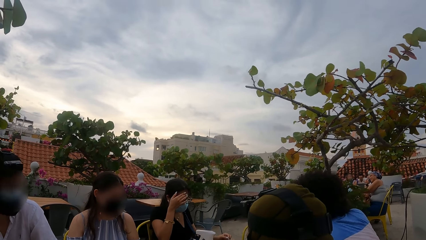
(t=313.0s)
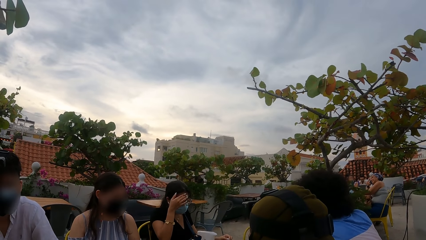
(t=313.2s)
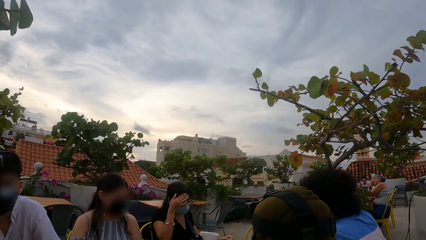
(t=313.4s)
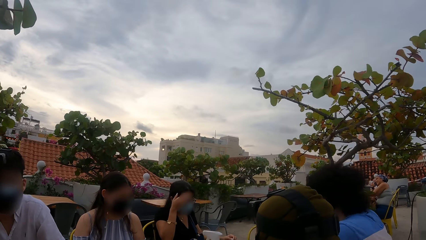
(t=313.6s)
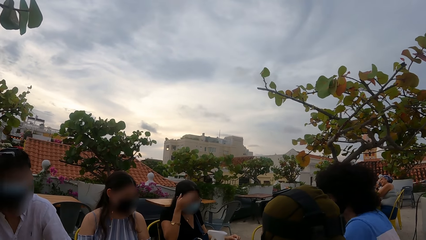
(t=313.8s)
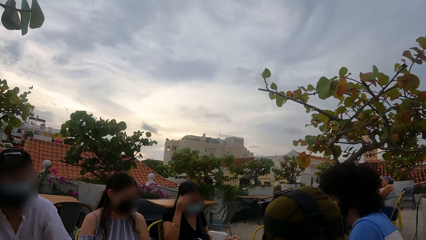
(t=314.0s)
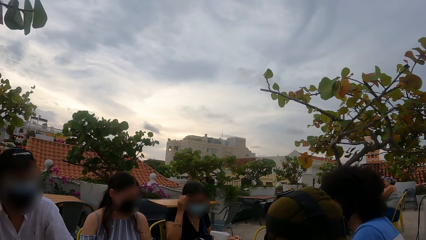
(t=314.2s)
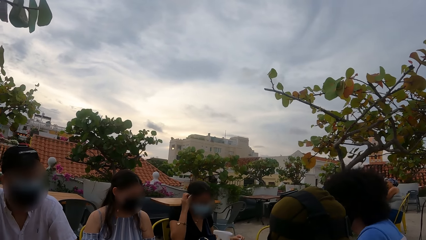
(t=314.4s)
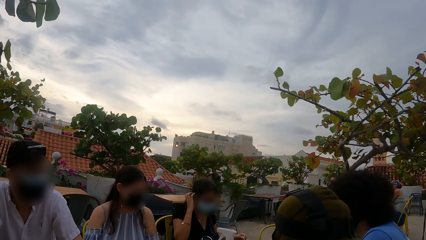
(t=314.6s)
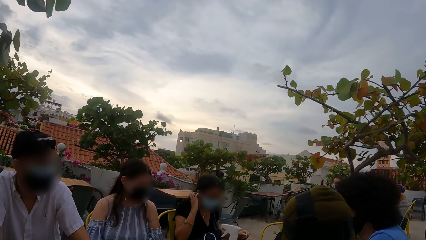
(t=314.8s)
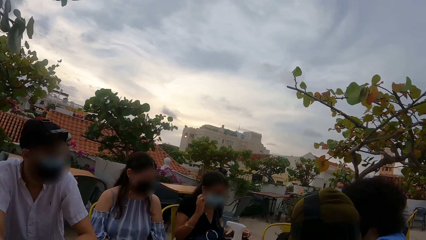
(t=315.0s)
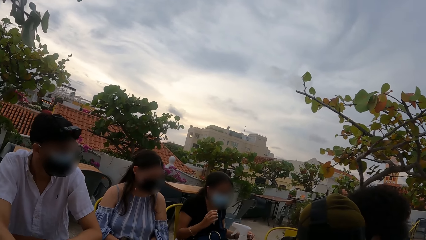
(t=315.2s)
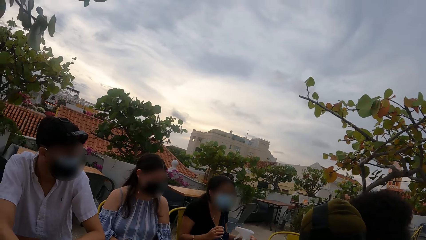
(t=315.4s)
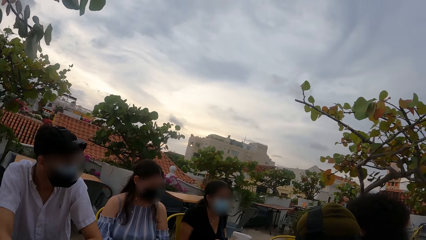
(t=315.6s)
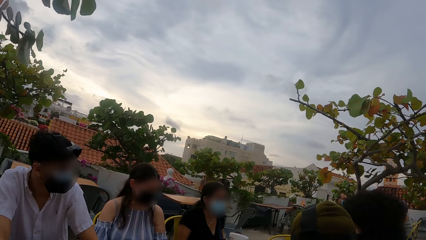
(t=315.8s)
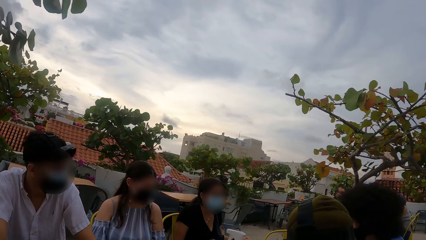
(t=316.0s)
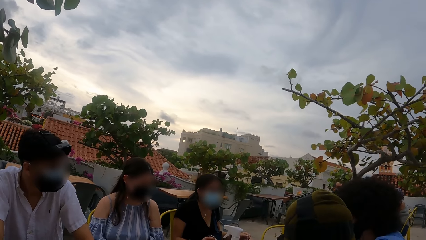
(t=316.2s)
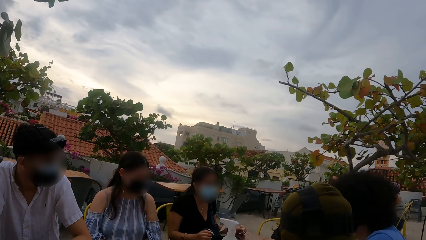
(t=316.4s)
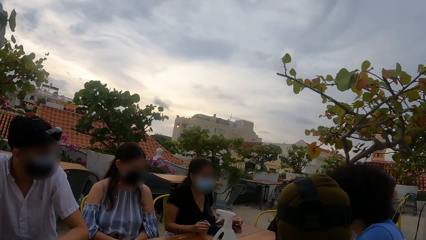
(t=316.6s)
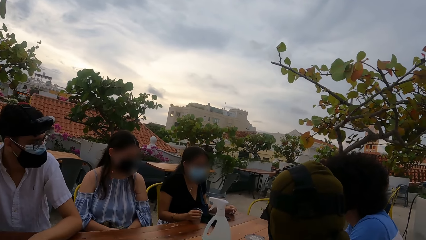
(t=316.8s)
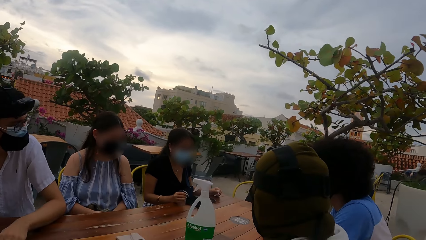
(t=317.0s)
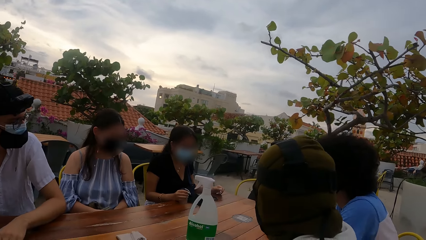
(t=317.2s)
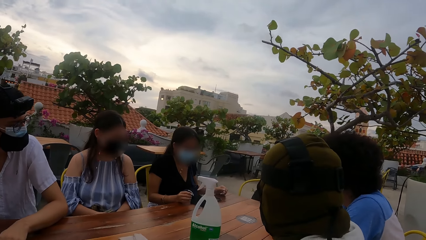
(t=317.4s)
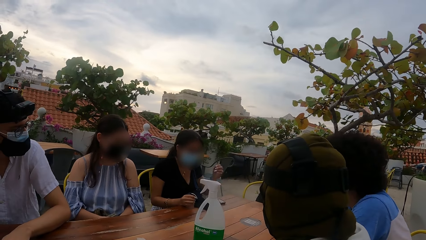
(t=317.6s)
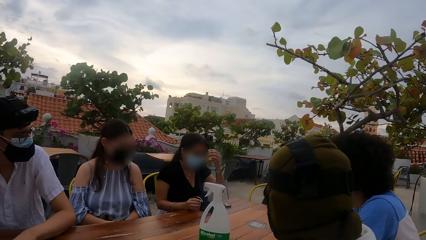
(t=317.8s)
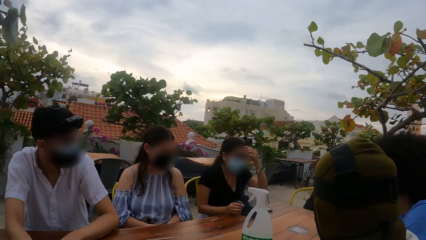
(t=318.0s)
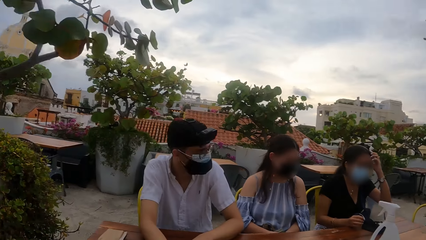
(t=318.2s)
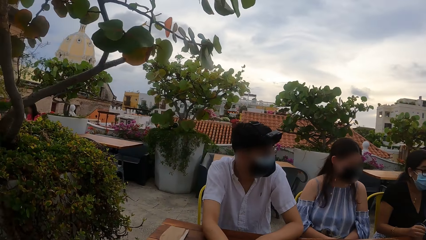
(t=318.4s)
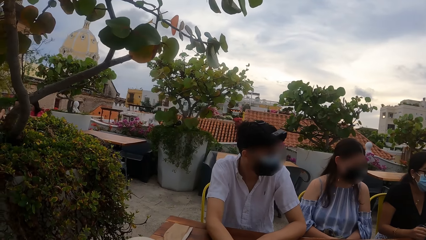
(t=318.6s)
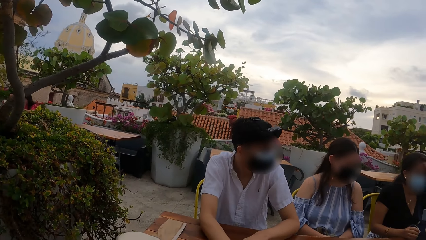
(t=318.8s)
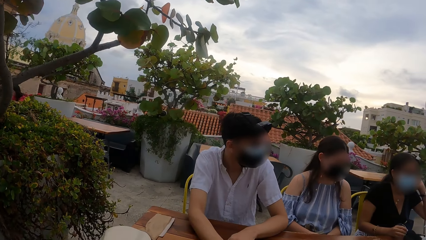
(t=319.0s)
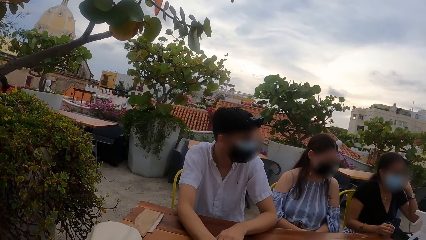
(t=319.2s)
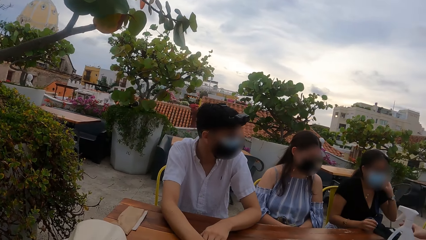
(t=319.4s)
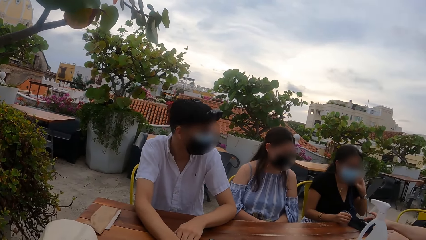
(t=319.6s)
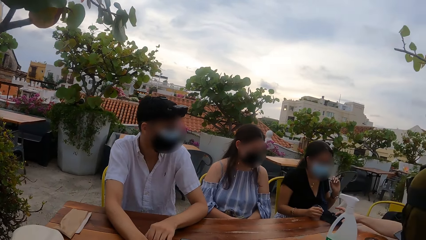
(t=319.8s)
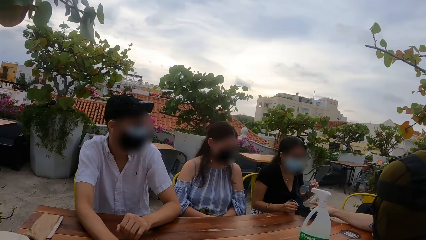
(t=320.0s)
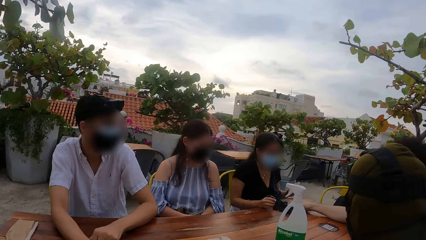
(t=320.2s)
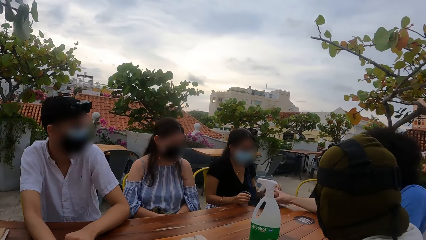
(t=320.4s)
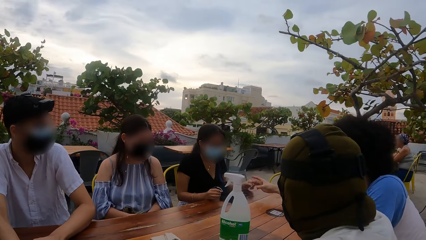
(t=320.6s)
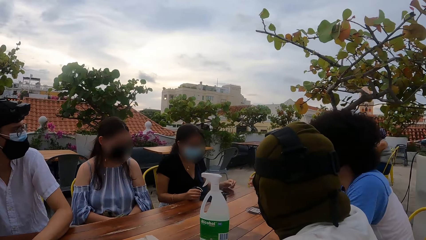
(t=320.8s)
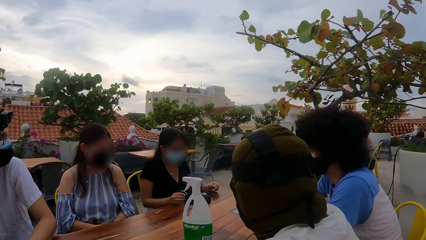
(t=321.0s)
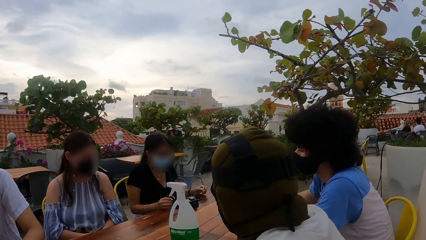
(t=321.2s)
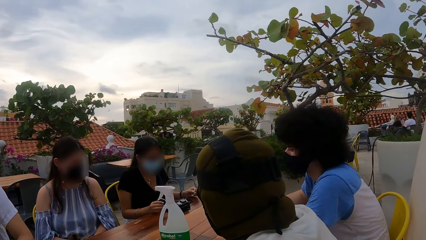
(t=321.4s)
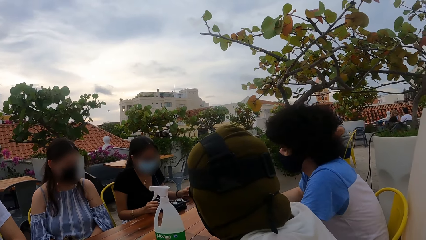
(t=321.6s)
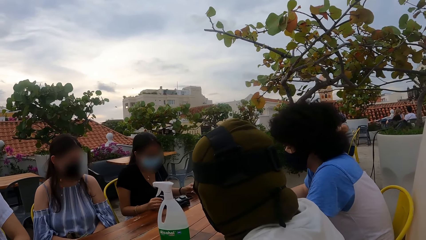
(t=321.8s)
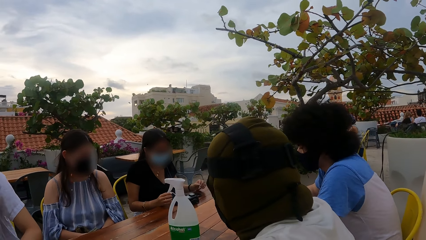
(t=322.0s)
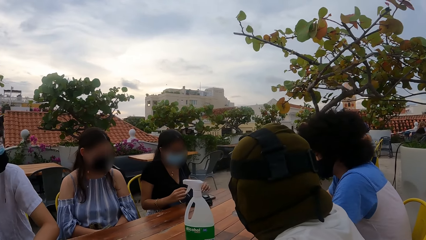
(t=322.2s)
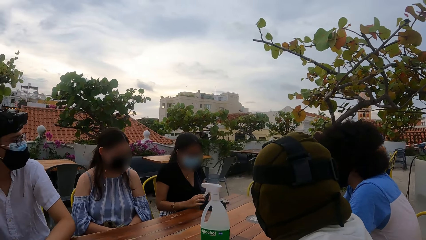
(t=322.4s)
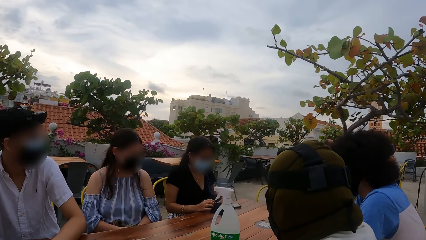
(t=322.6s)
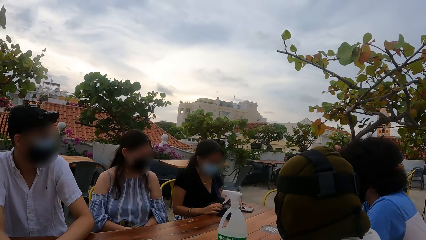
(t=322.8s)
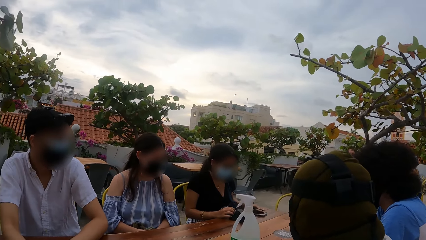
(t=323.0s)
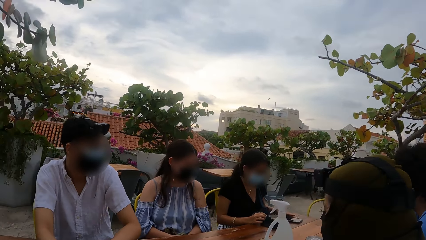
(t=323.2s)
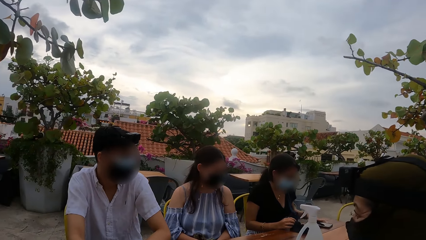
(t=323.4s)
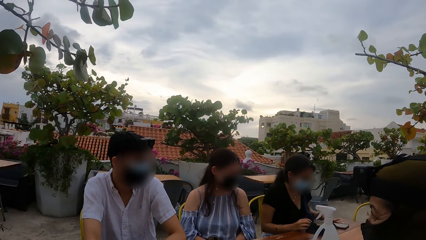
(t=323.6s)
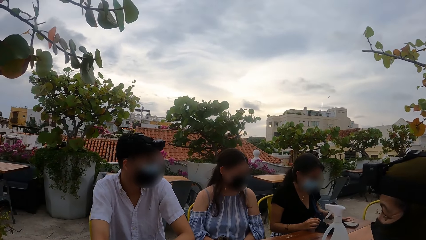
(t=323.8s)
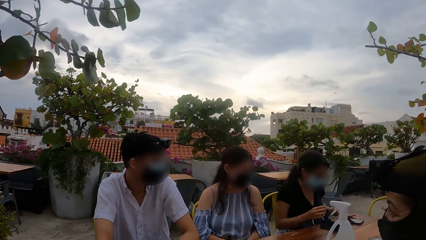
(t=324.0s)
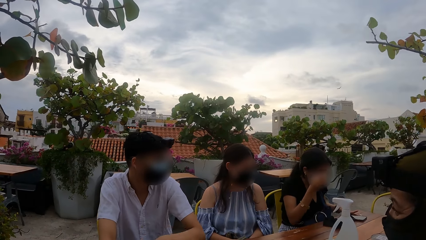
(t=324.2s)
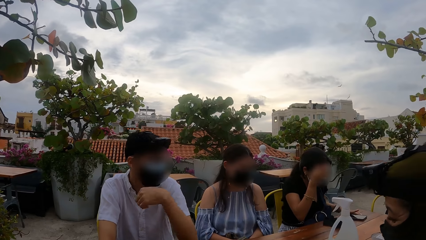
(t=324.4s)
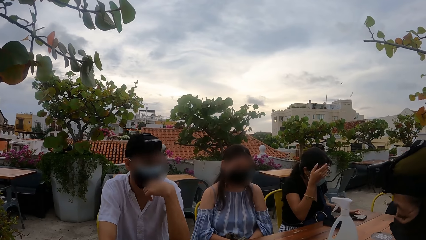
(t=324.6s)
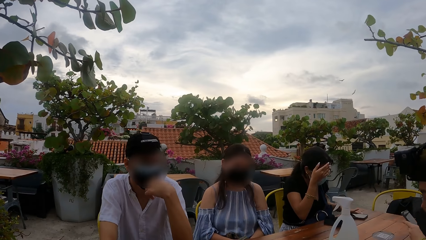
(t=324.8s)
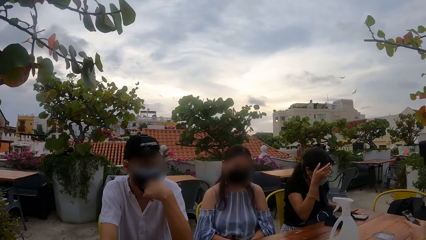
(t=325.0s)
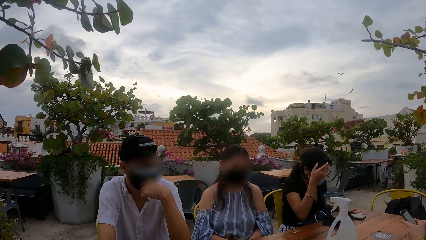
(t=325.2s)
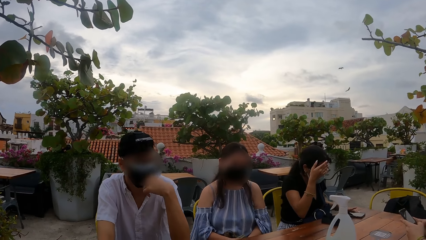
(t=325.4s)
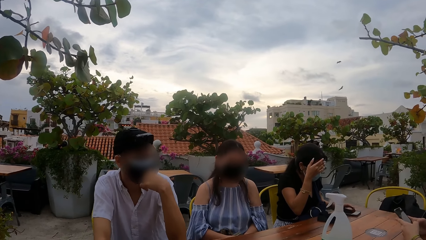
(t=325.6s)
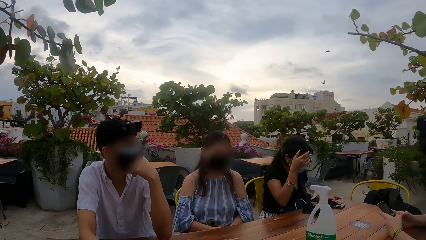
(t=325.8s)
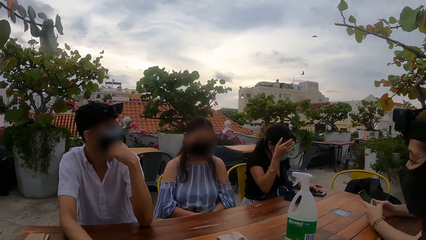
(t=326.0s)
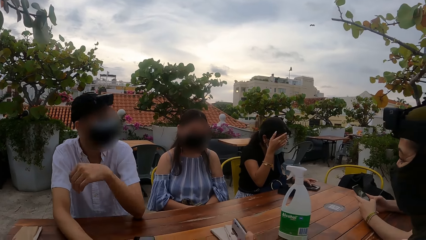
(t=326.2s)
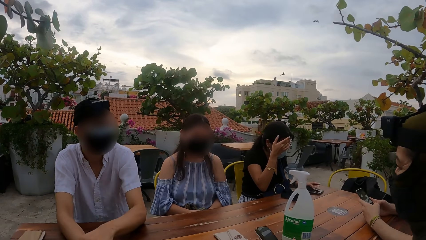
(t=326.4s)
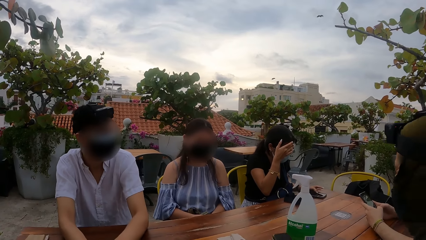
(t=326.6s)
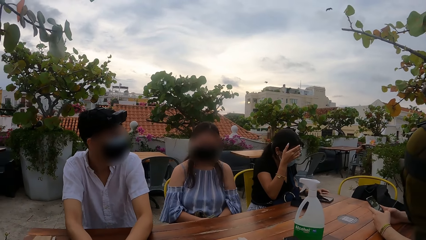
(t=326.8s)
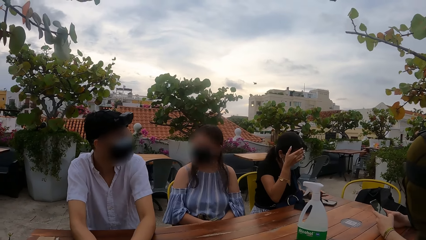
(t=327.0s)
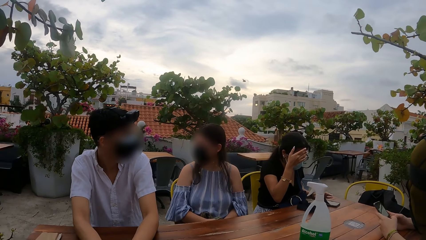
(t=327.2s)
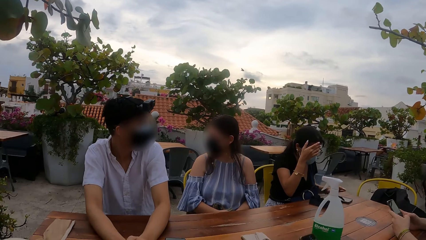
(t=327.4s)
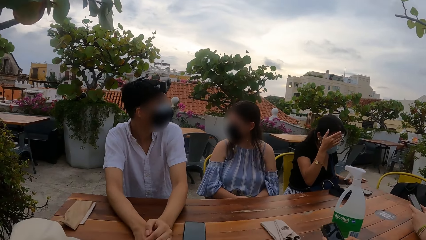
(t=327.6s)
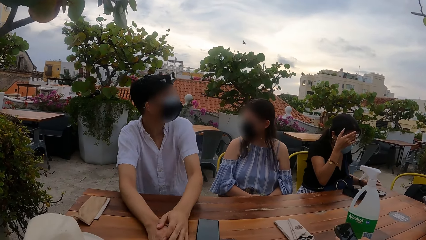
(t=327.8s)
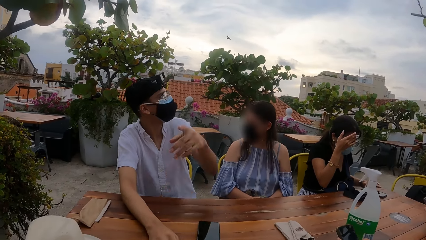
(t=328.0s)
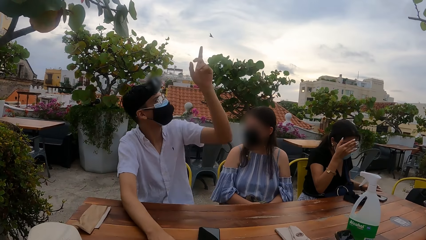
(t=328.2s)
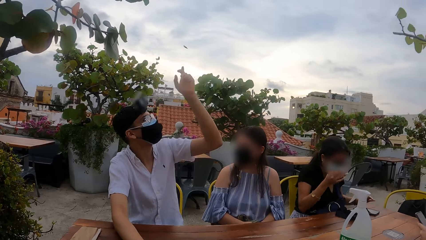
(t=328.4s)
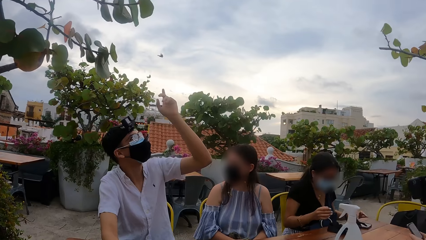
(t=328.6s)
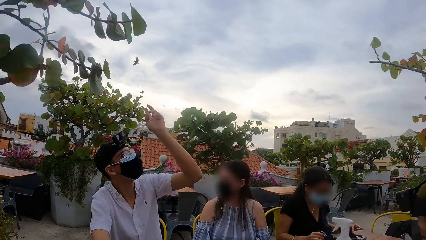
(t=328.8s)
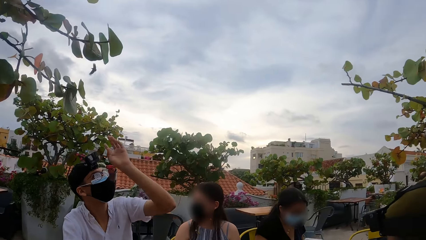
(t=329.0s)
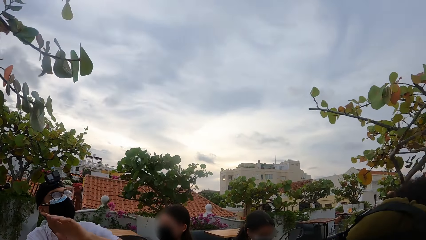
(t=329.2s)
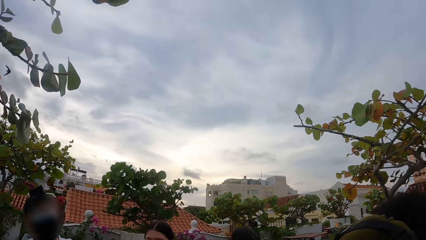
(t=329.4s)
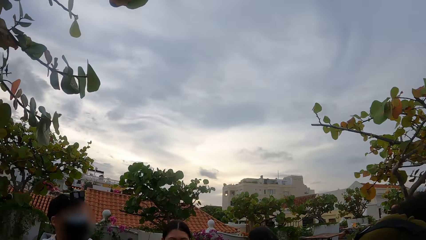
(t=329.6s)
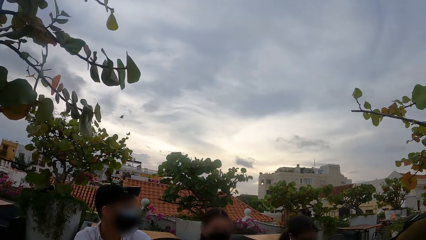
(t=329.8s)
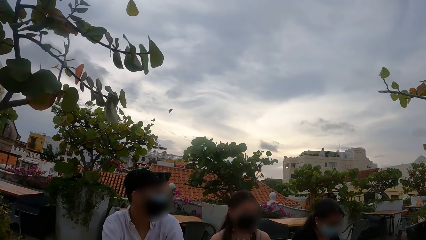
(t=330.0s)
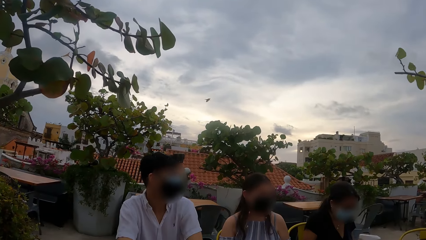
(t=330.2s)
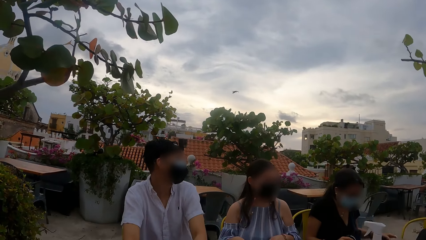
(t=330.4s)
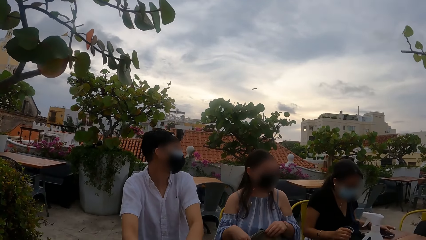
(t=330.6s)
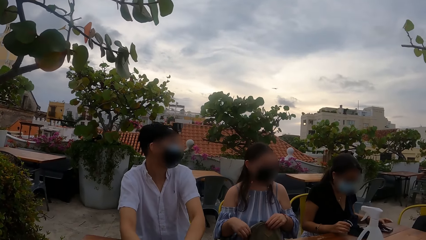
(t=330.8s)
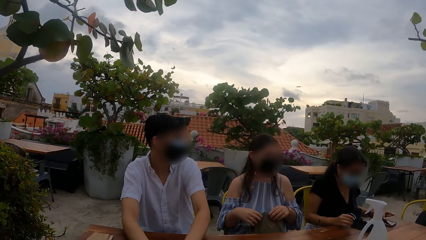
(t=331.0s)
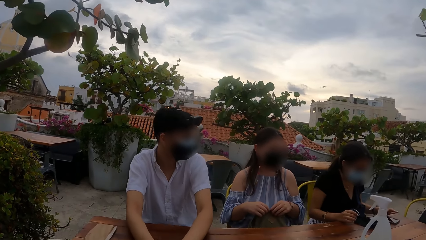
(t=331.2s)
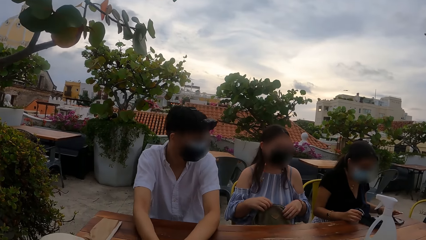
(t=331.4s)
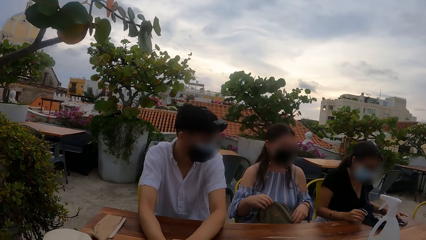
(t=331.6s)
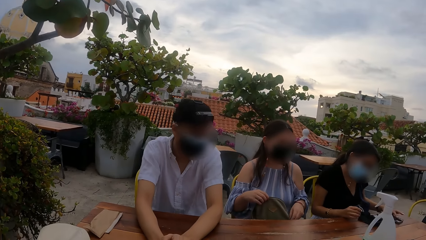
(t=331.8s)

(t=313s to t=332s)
A woman touches her face with her right hand. The woman touches her face with her left hand. A man touches a phone on the table. The woman adjusts the phone on the table with her left hand. The woman touches her face with her right hand. The woman operates the phone with her left hand.
